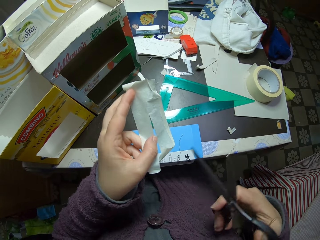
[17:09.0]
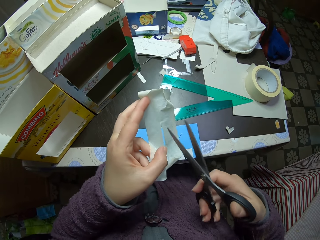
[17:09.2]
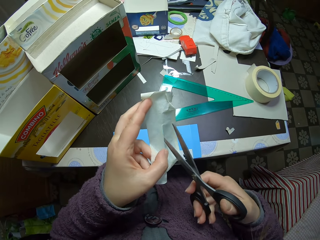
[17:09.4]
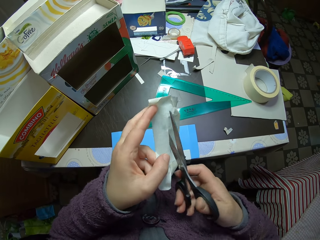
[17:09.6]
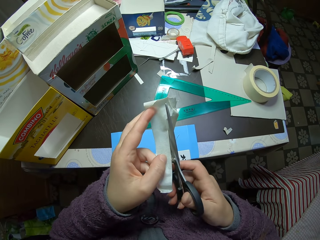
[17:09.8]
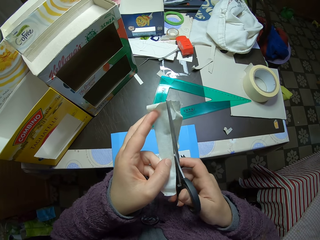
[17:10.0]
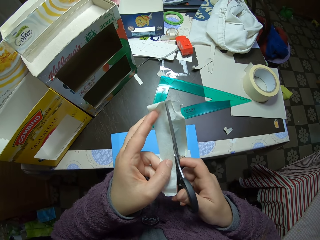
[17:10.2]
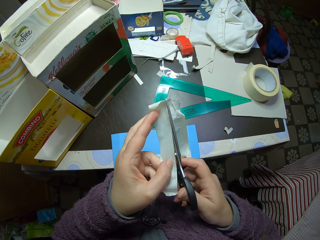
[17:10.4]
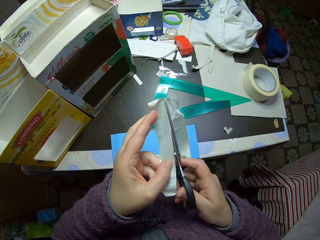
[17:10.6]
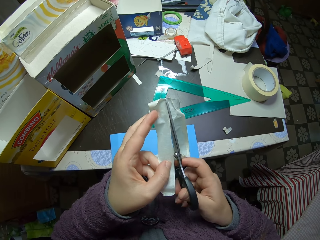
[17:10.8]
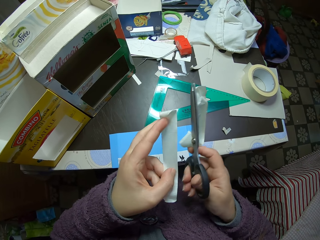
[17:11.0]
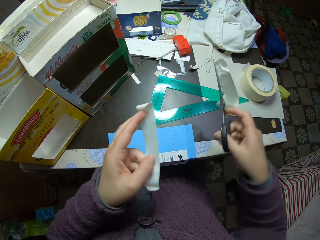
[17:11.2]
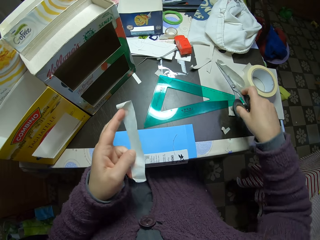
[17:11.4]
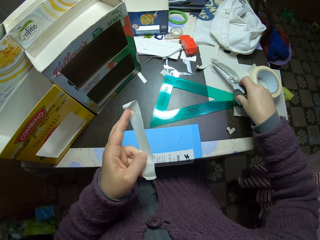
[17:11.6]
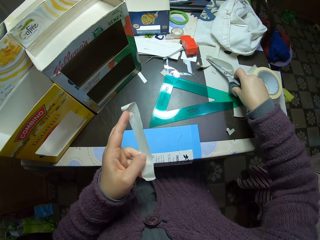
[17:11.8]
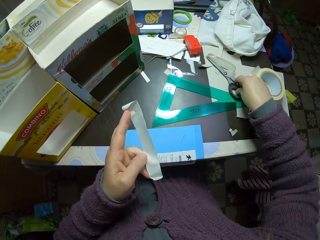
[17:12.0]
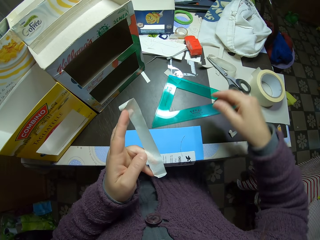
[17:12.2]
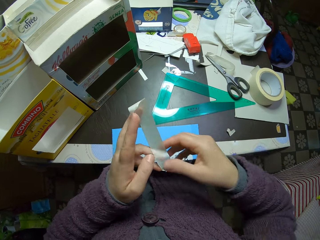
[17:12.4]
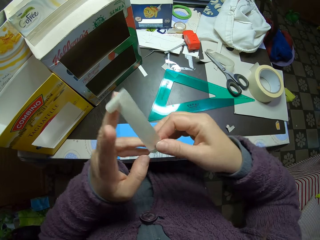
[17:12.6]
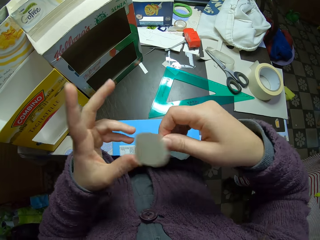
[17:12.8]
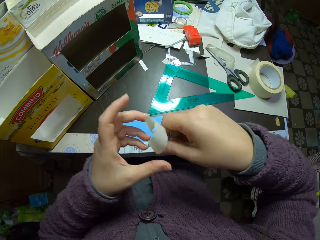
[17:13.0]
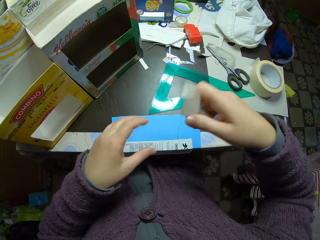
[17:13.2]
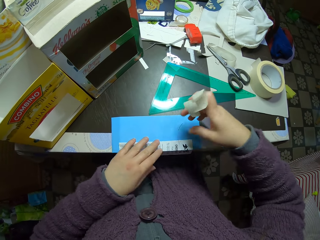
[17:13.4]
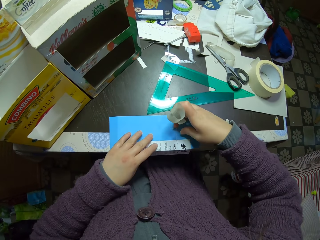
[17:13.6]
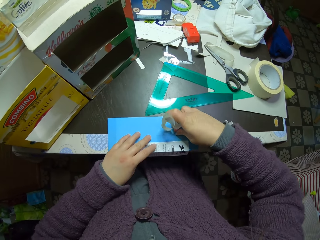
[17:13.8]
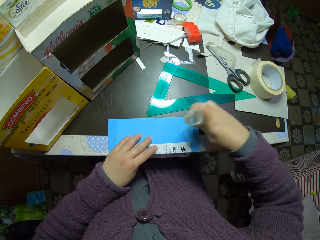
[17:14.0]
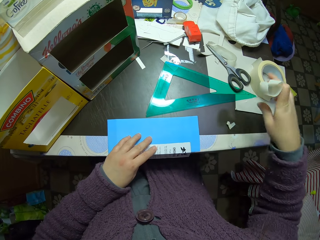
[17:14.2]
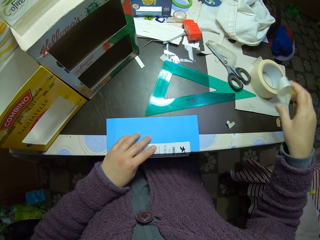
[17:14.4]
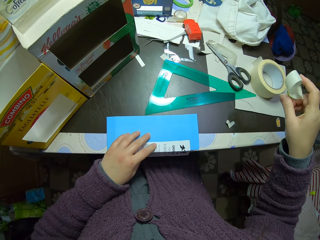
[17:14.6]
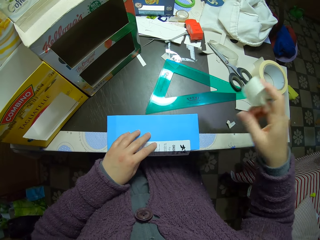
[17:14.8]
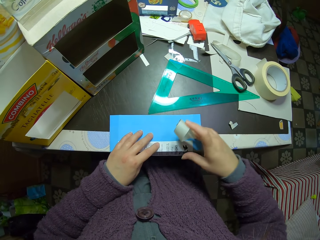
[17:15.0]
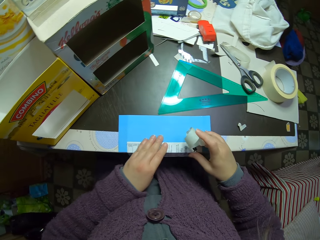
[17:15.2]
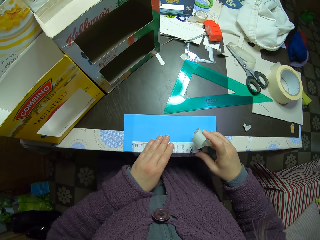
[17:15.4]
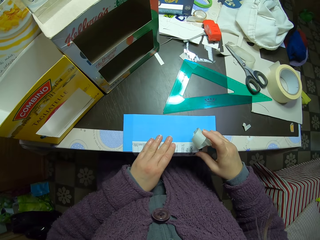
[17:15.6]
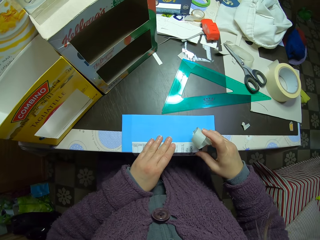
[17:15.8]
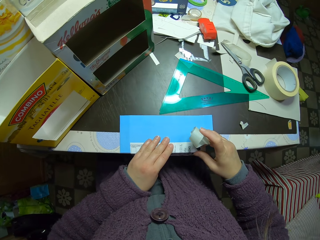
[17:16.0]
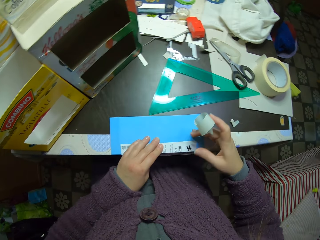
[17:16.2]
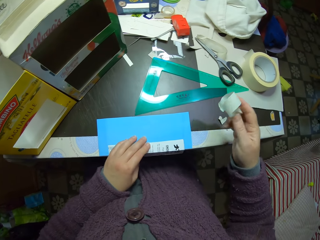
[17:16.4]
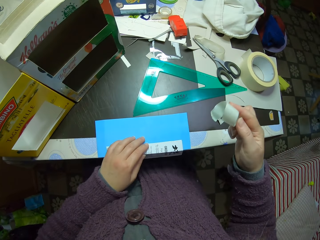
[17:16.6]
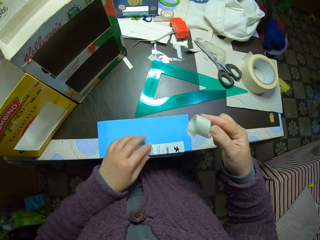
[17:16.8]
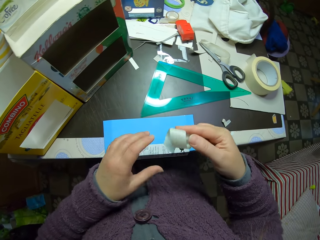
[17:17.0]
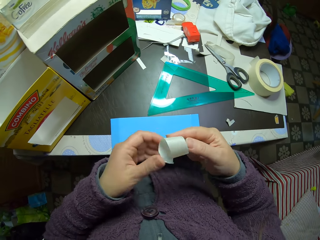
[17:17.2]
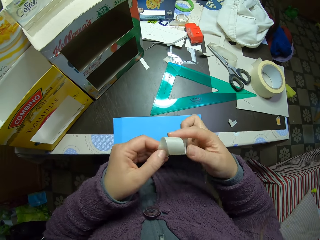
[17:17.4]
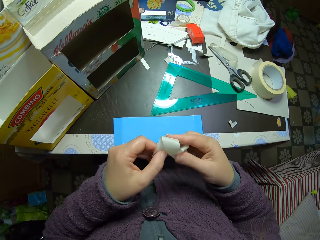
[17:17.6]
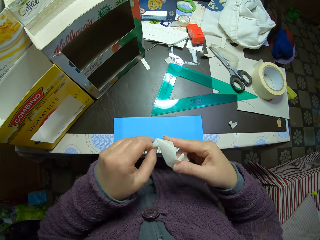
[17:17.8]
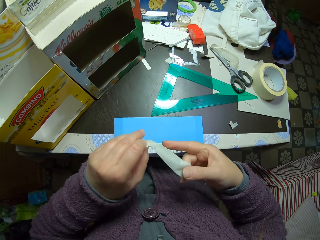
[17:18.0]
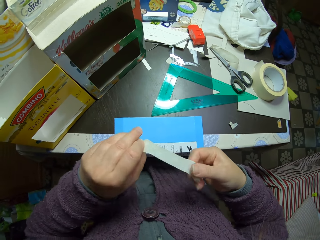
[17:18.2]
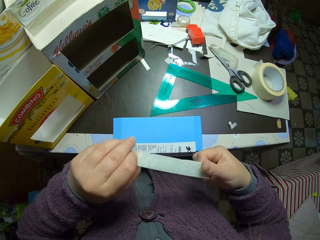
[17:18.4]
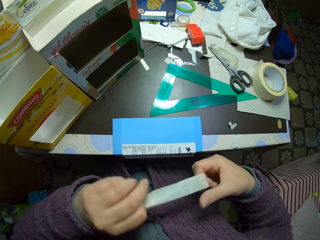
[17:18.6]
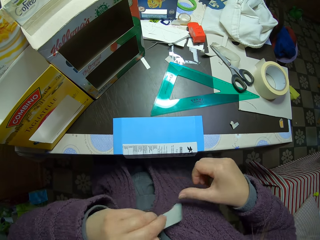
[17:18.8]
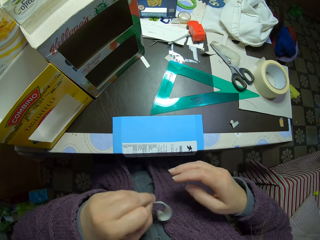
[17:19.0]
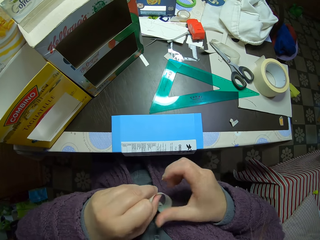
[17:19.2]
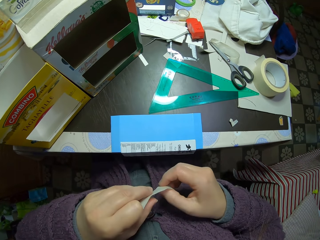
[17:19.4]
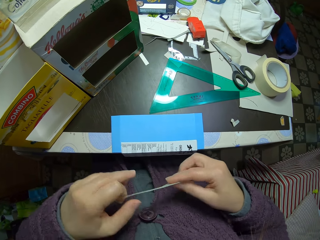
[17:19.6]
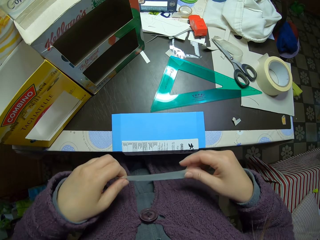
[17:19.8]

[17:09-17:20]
The camera wearer drops the scissors on the table. They pass the sellotape to the right hand. They touch the paper on the table. They place a hand on the pieces of carton. They pick up a piece of sellotape. They drop the piece of sellotape. They adjust the pieces of carton. They unhand the pieces of carton. They align the sellotape. They stretch the paper tape.

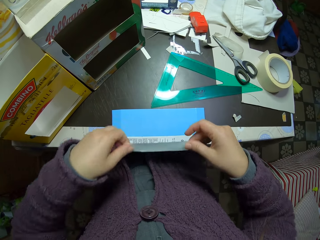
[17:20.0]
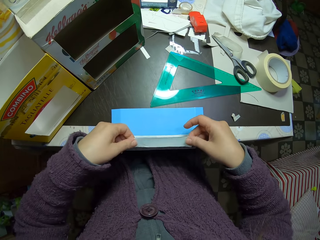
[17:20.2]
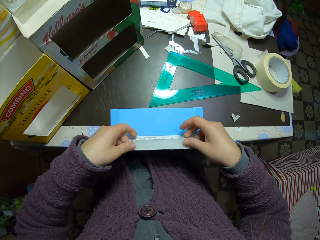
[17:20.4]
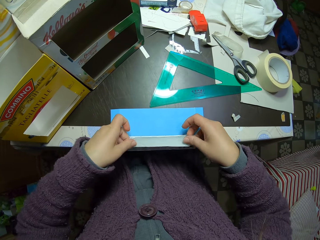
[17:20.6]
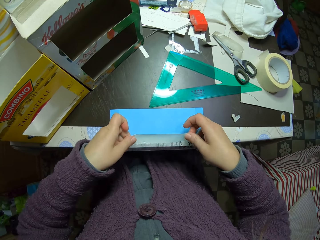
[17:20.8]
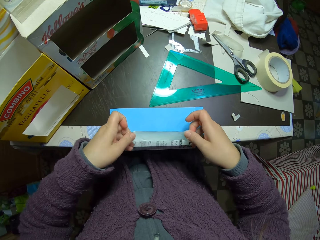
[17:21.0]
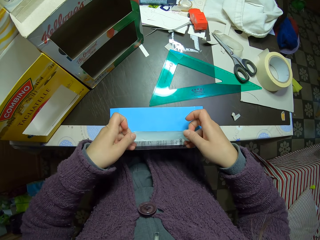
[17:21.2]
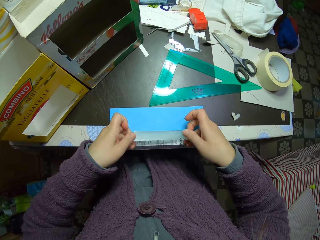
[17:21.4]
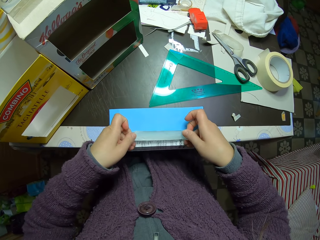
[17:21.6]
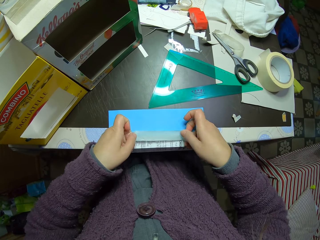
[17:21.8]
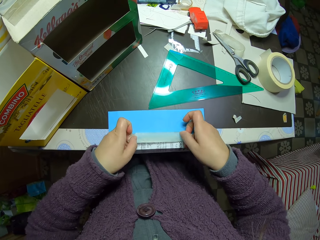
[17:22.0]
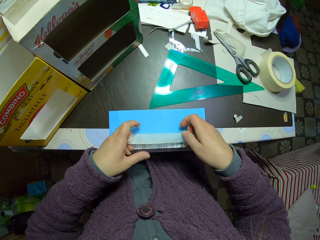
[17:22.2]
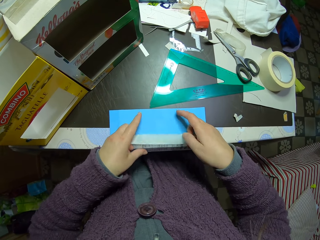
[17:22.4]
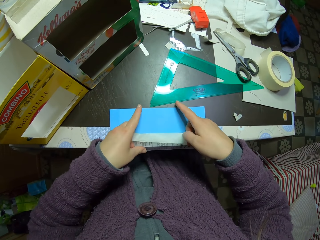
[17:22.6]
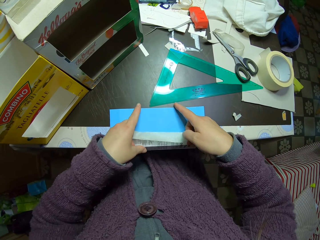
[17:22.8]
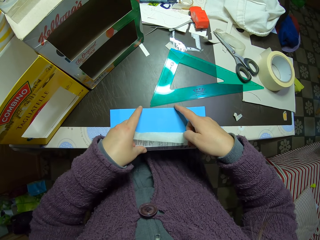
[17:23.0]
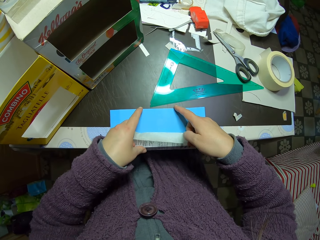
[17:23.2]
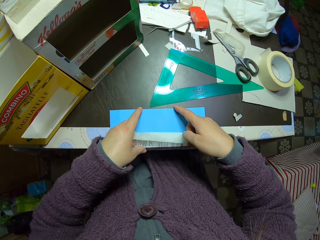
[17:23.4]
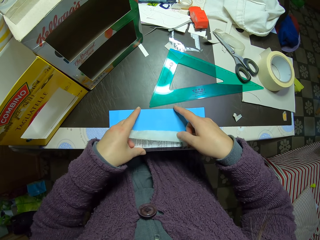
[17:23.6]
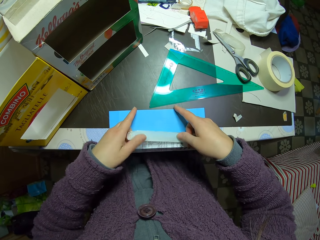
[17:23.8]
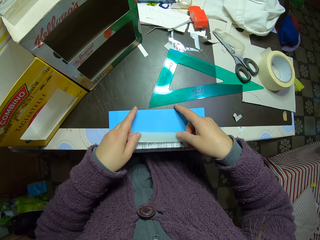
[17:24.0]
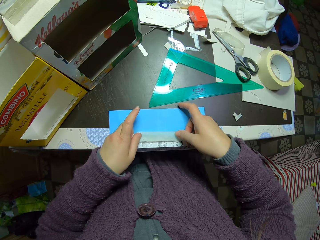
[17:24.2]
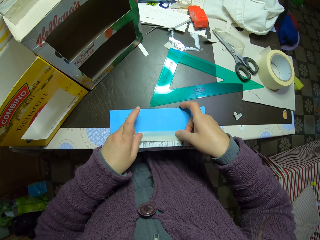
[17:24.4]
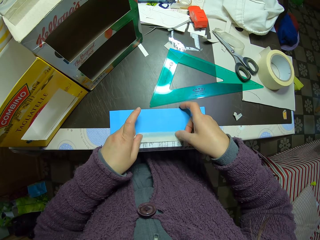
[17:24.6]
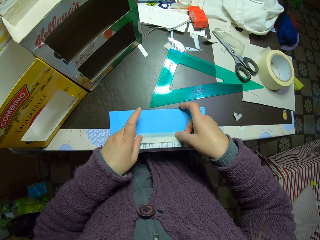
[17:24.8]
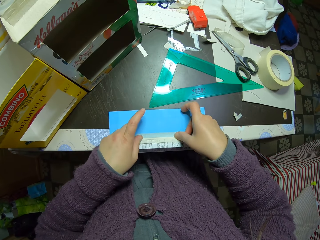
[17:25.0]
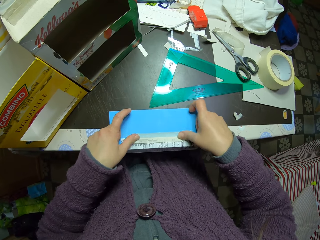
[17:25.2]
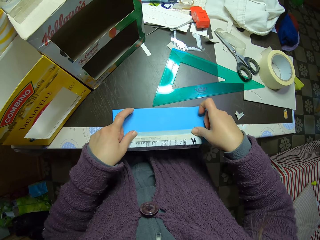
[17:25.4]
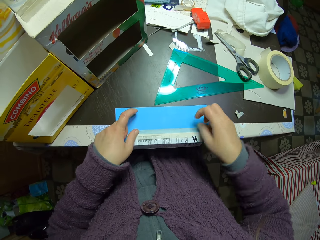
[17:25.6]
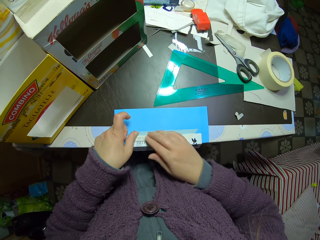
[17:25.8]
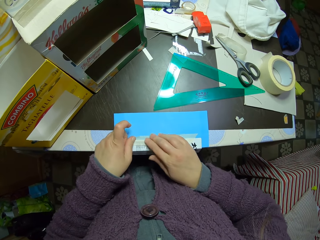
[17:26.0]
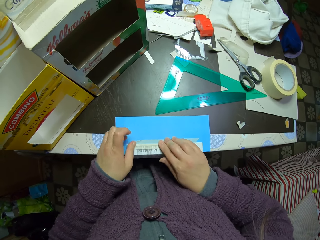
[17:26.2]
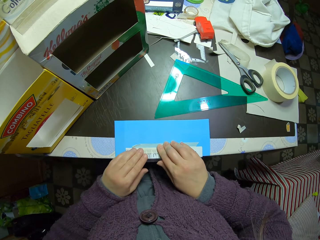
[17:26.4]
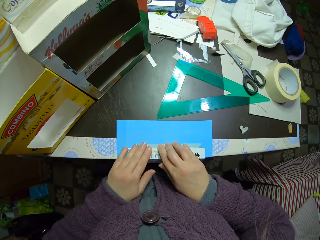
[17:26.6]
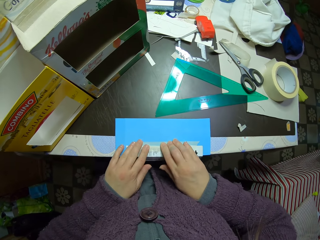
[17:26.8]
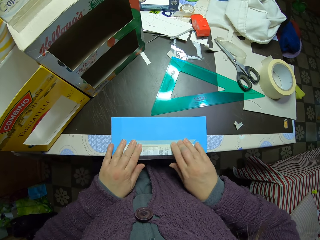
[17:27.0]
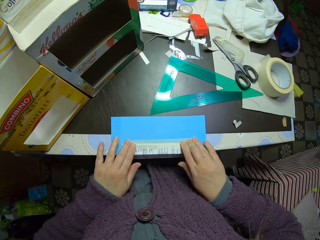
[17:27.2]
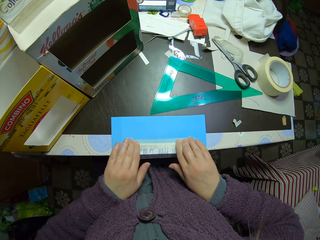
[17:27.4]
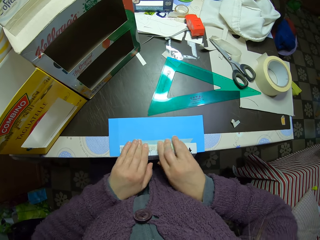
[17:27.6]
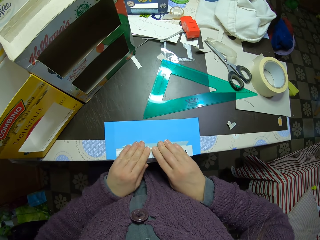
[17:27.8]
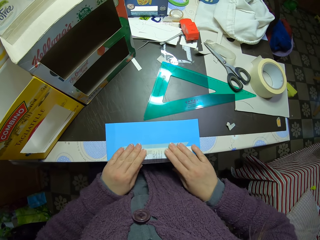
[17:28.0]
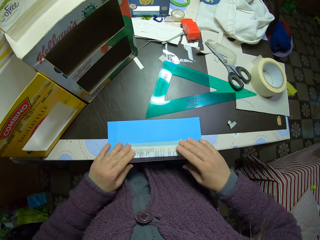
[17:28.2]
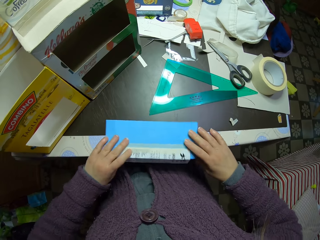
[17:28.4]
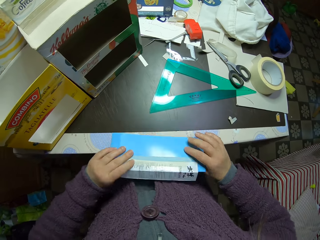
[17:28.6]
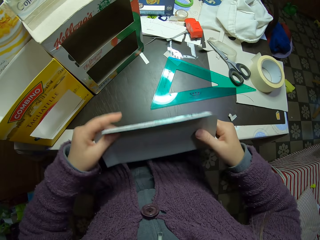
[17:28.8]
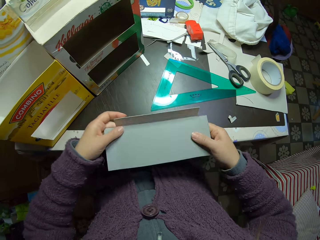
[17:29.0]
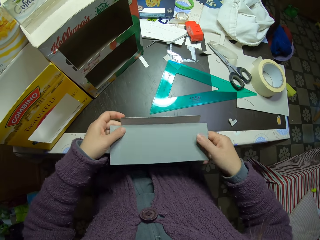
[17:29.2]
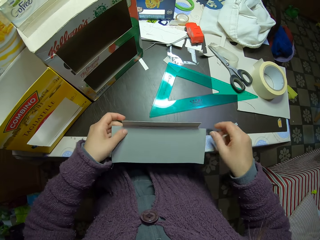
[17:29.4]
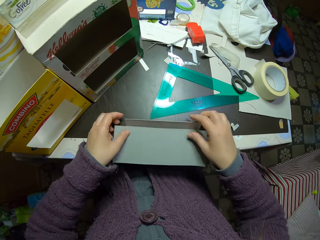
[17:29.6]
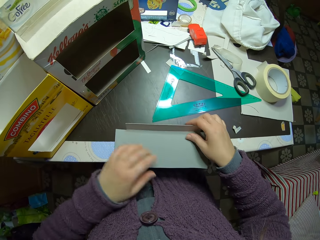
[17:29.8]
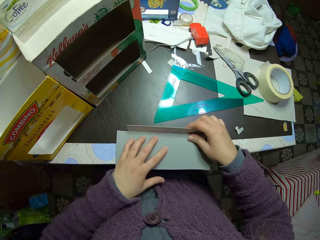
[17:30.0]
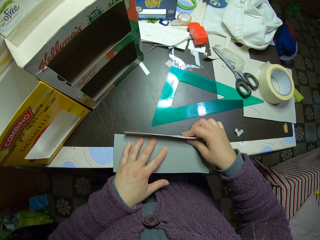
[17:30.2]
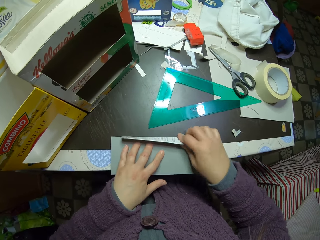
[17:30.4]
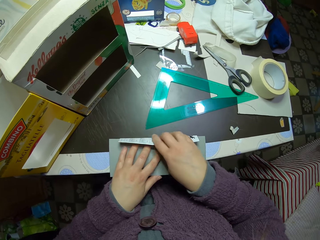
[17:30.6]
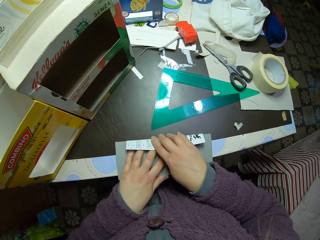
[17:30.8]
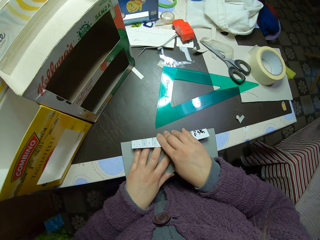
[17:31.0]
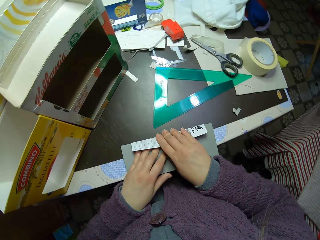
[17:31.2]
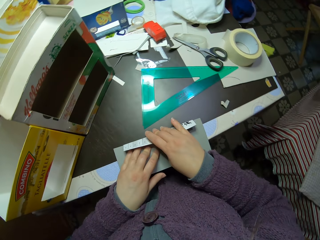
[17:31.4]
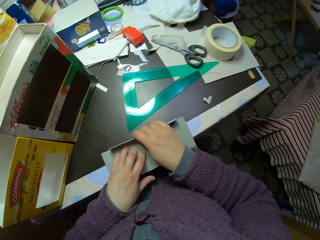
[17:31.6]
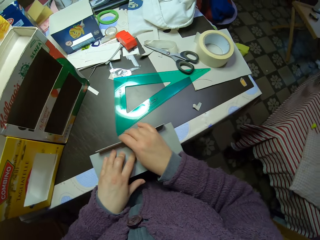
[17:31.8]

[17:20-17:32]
The camera wearer holds the sellotape with both hands. They attach the paper tape to the paper on the table. They place hands on the pieces of carton. They adjust the pieces of carton. They tape the pieces of carton. They press the sellotape. They turn the pieces of carton. They examine the paper. They place the pieces of carton on the table. They fold a piece of carton.
